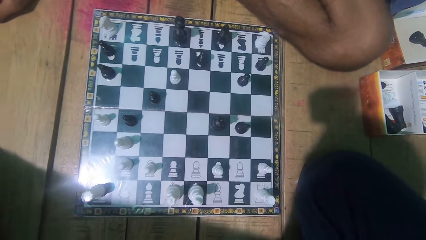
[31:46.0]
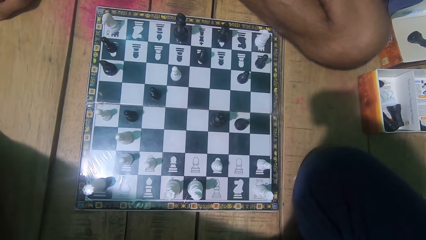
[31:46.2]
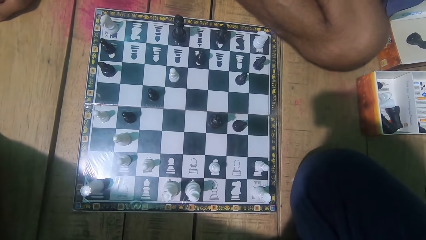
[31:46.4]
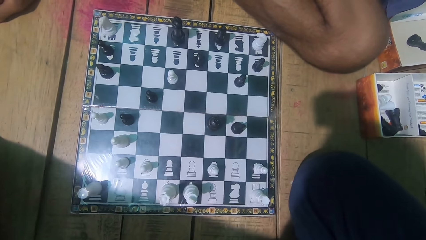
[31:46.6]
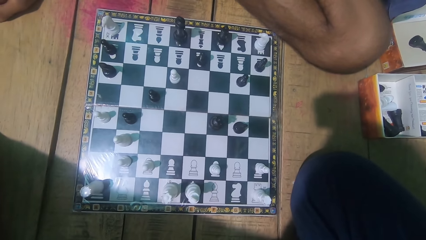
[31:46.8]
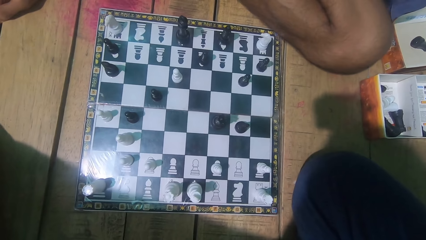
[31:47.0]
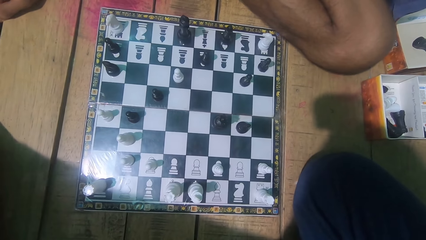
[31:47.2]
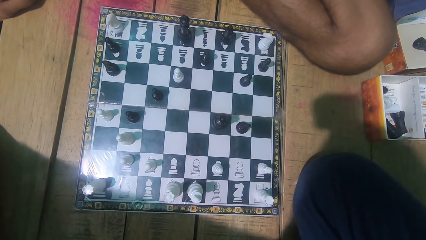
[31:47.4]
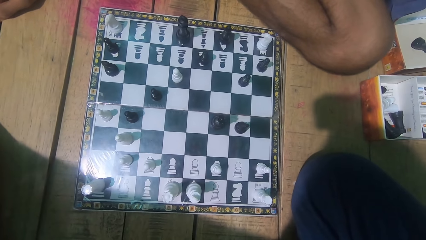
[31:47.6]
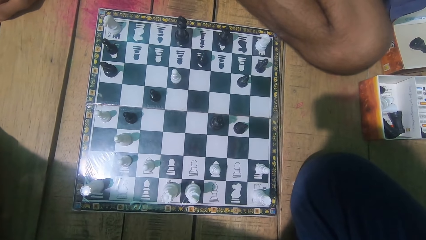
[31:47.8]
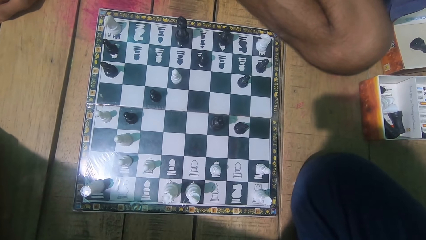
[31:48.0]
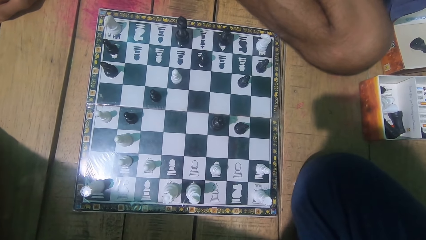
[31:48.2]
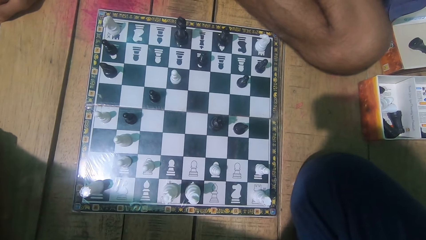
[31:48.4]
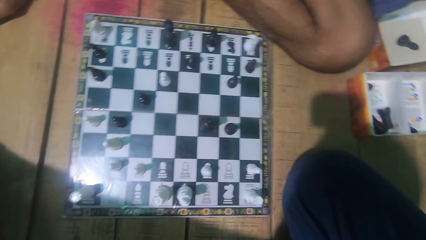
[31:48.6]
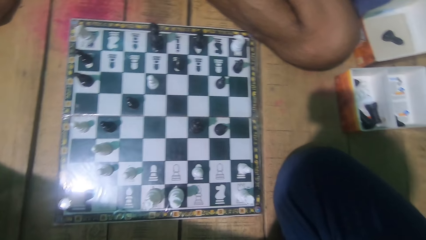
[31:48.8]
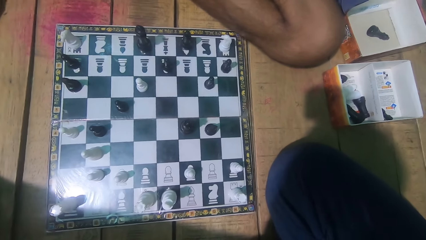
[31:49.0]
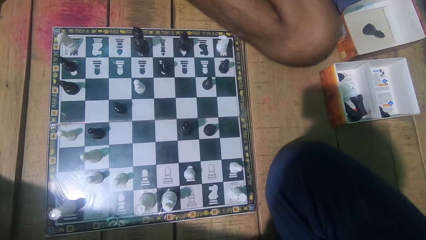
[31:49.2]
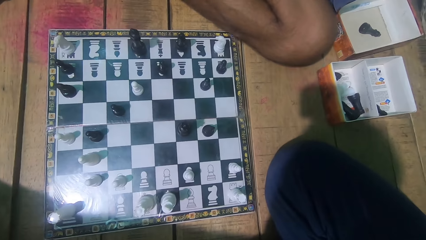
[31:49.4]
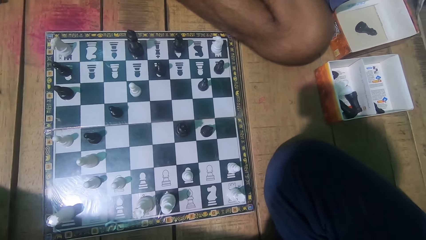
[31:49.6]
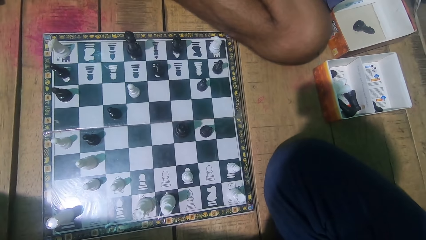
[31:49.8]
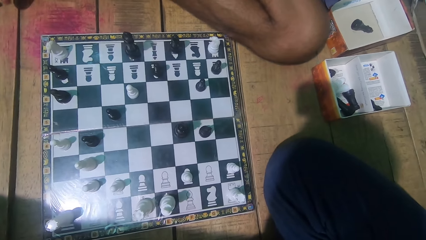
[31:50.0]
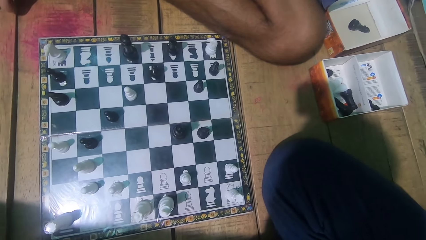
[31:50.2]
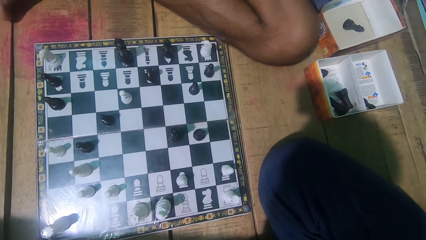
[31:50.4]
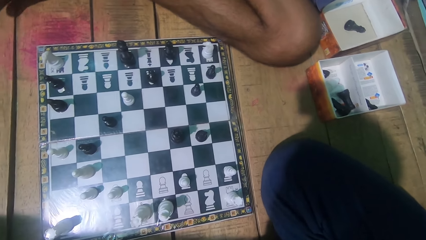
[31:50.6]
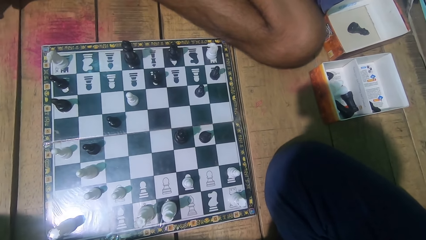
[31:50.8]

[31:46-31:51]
The camera wearer looks at the chess game with a man.

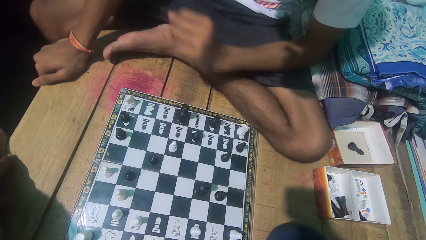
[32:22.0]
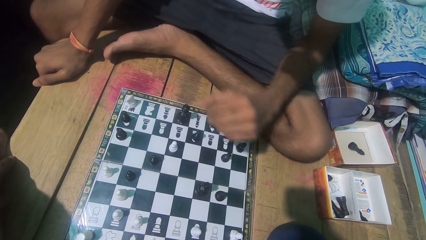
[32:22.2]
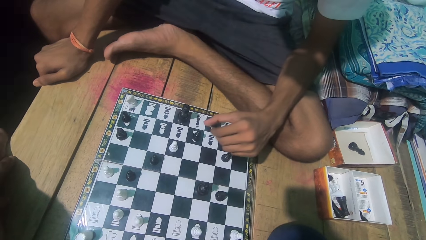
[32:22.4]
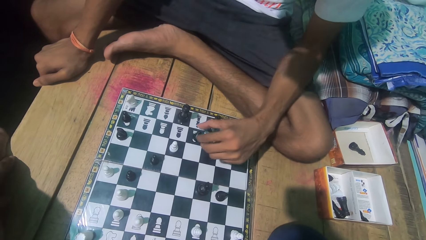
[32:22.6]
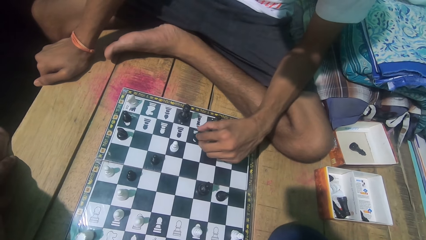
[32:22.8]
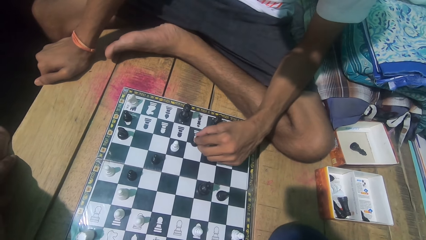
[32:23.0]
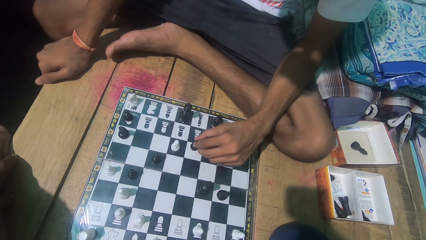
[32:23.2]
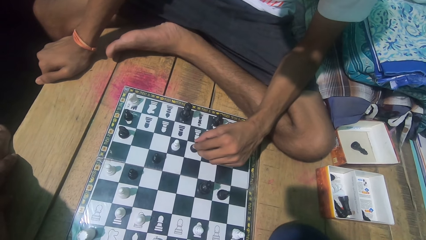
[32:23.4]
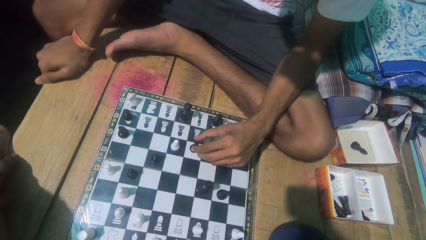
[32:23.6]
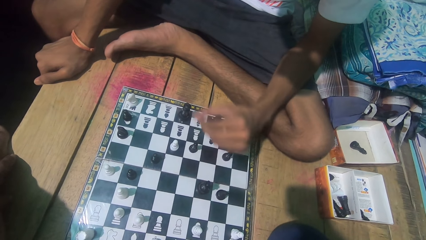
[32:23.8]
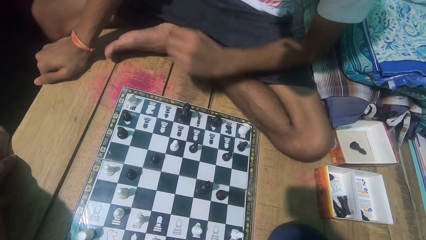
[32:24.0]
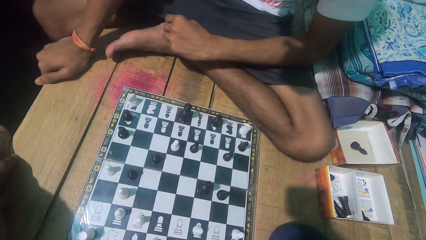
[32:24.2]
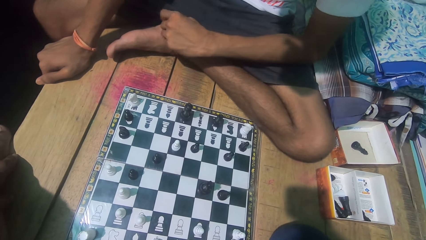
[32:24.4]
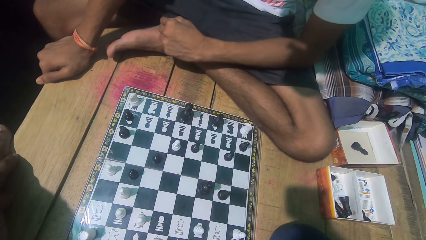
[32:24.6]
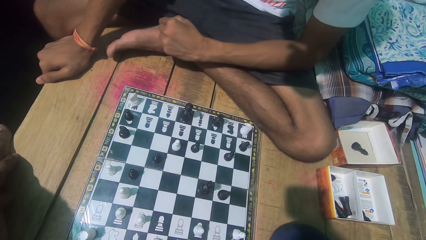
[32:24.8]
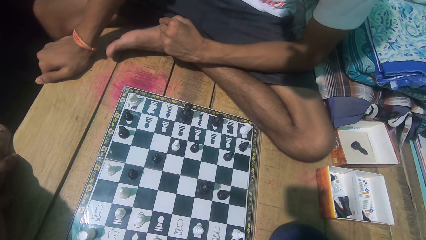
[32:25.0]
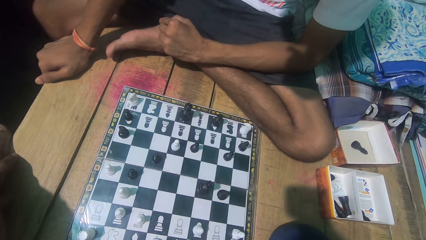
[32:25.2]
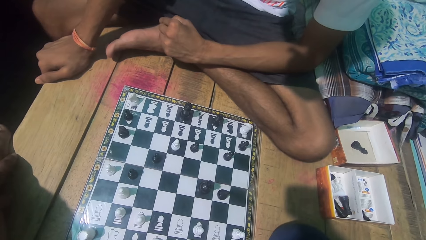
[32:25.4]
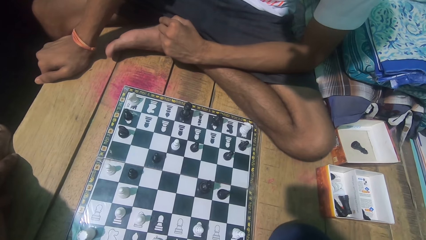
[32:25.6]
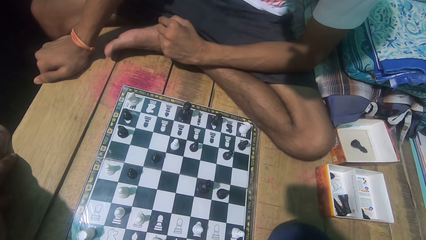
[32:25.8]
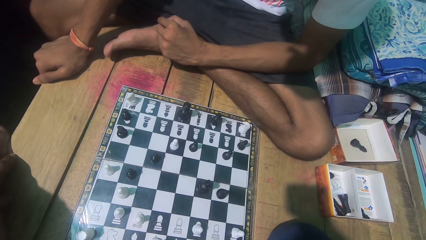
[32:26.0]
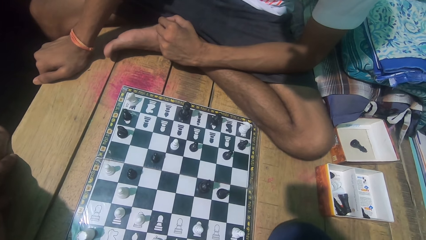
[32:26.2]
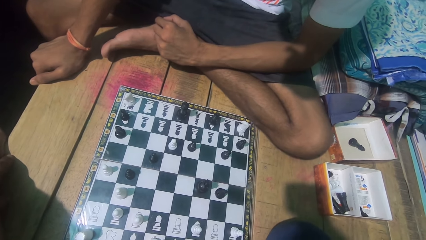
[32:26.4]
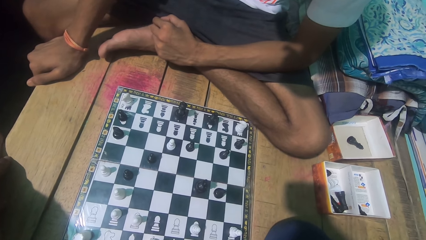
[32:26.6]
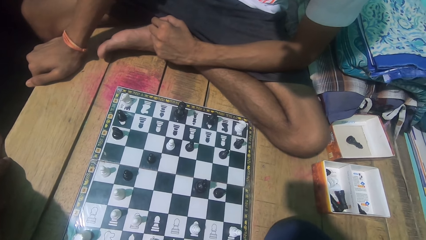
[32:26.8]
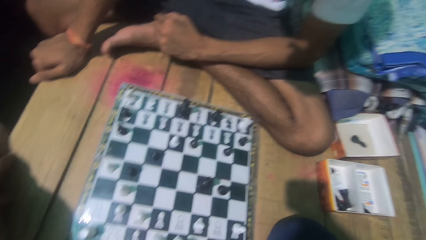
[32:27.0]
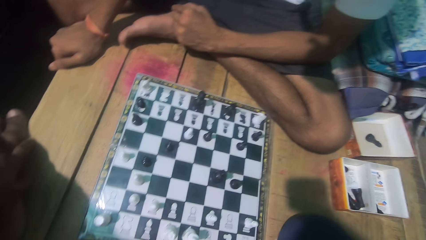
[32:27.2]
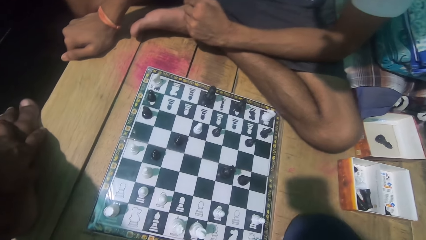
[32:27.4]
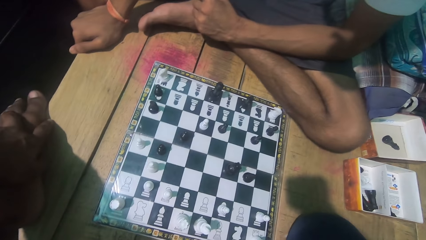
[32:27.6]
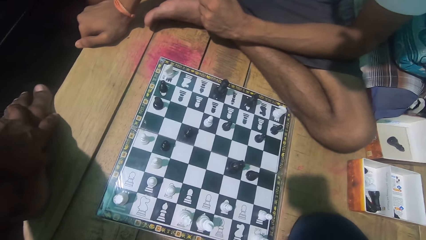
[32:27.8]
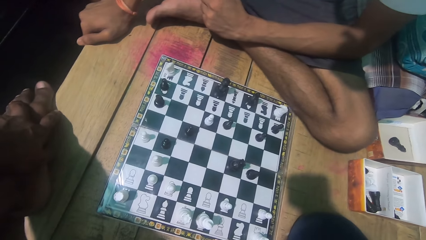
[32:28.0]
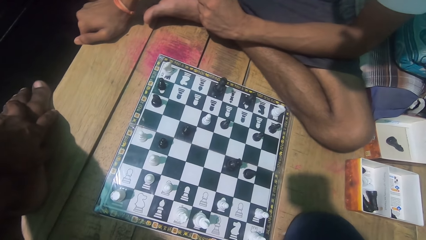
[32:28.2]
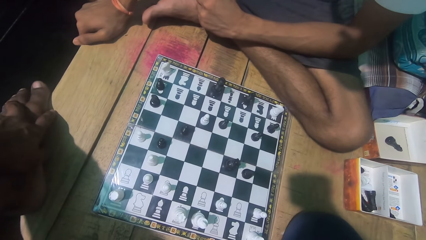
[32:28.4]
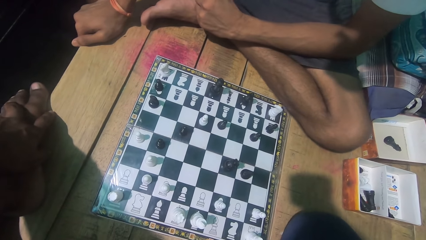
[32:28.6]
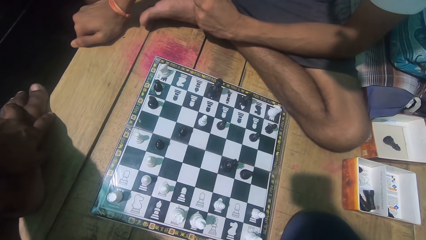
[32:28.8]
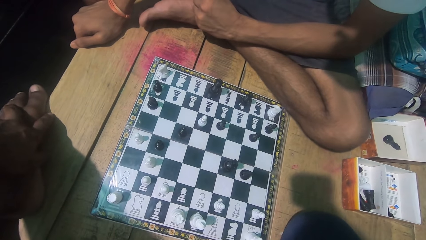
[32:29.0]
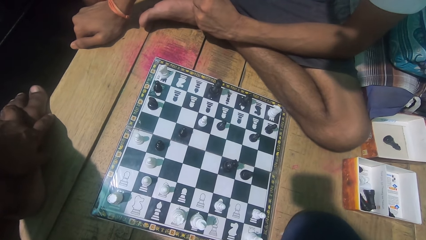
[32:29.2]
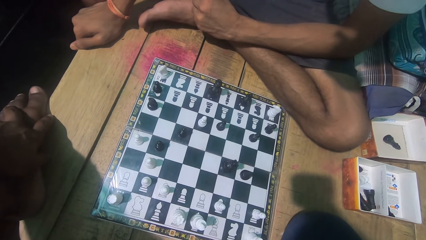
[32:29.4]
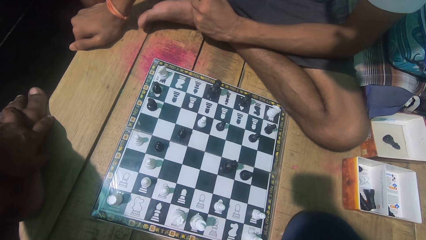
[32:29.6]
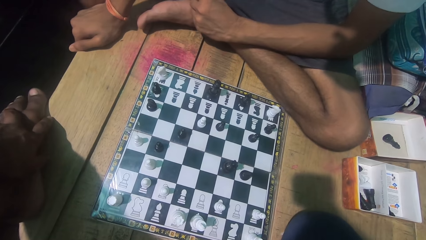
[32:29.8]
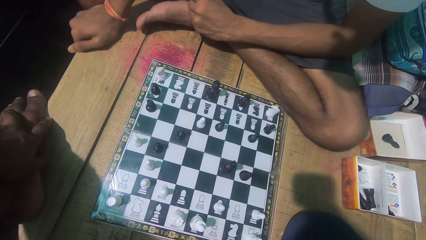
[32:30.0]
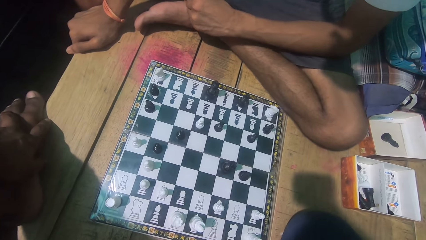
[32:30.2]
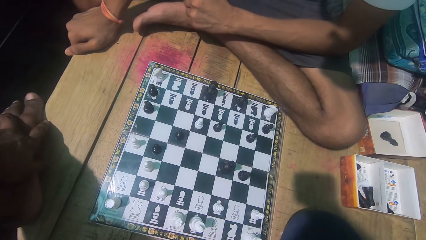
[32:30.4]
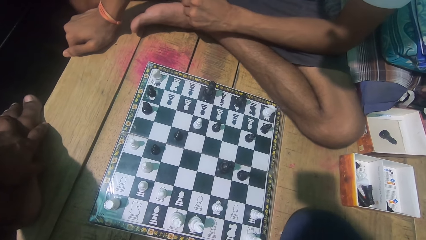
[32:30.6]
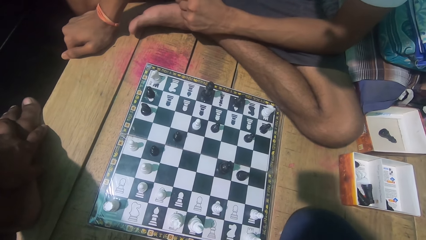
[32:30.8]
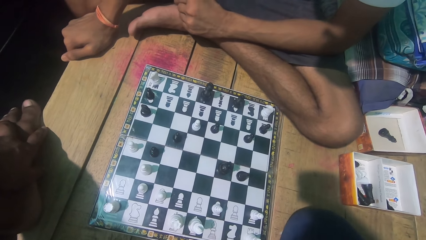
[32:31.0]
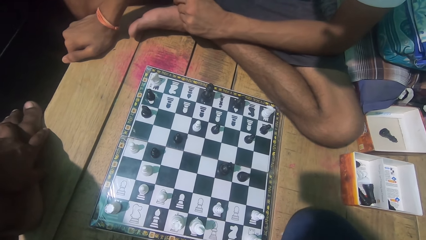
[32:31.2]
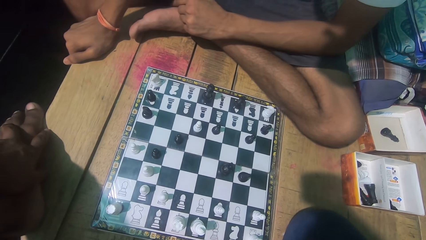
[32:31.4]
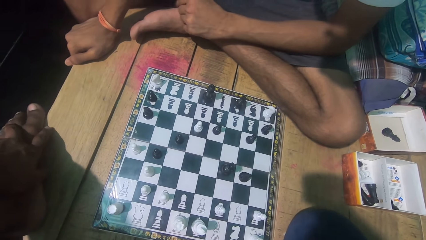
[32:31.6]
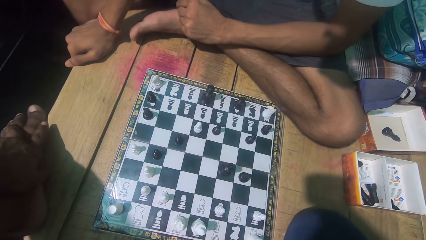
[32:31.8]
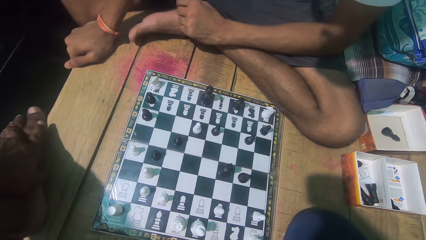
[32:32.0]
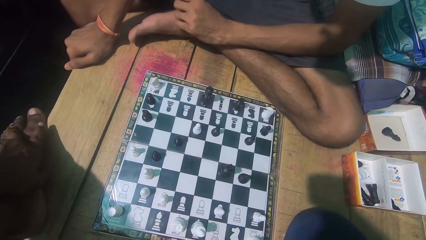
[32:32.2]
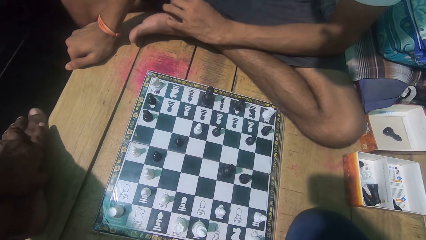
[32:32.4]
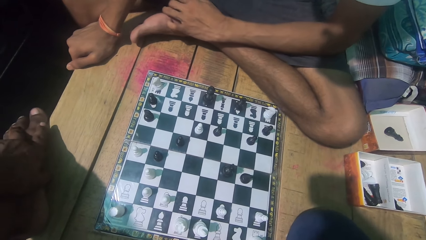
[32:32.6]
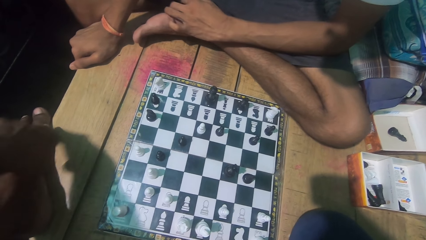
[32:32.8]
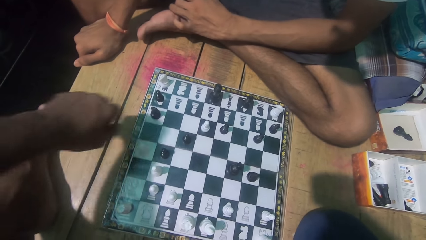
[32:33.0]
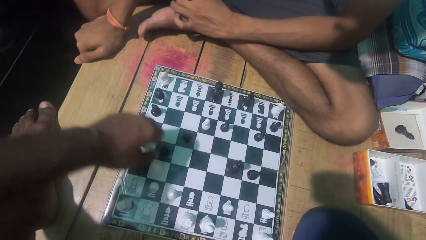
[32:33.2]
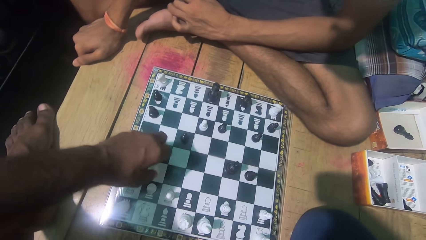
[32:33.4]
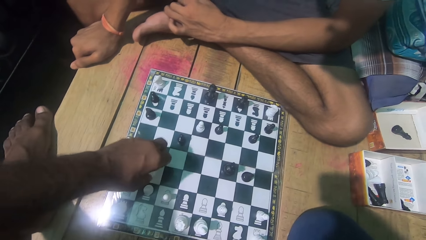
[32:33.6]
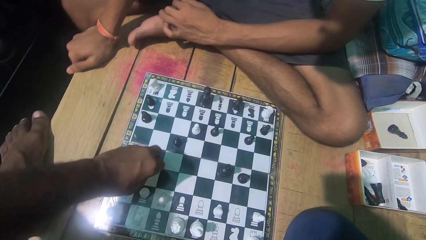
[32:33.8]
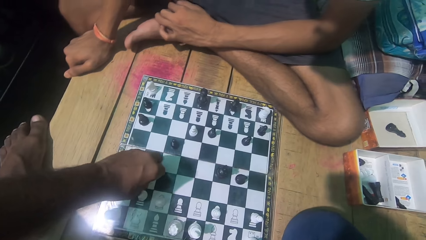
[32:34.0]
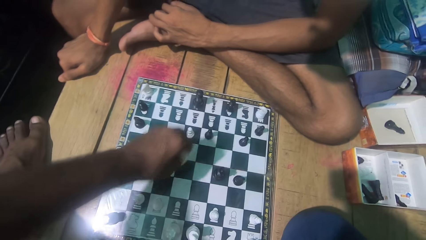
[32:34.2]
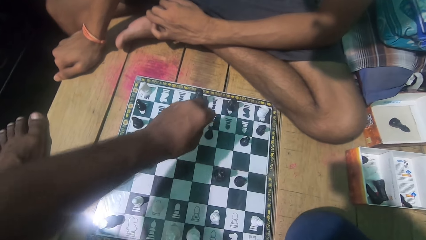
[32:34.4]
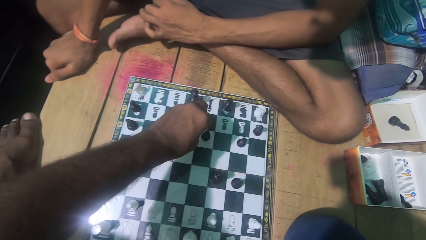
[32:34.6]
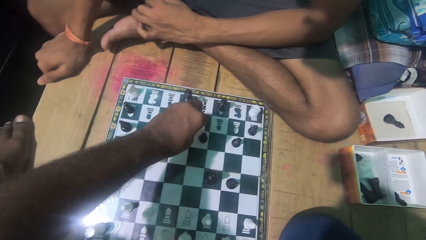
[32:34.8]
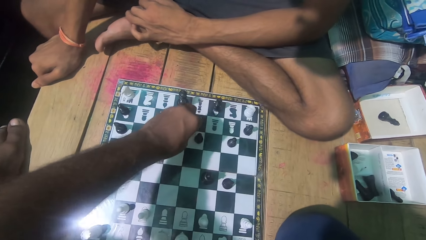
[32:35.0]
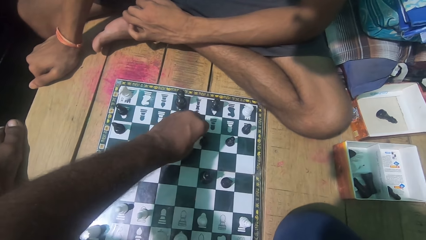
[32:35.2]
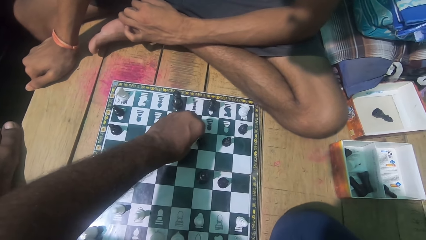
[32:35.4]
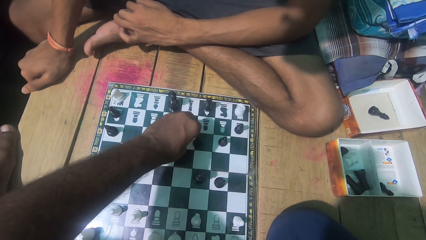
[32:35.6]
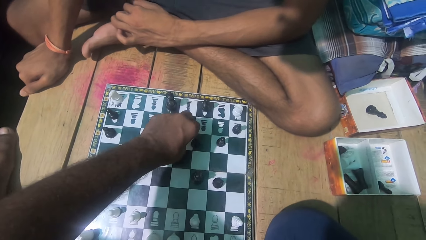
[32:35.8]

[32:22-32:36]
A man plays the chess game. The man moves a chess piece. The camera wearer looks at the chess game with the man. They play the chess game. They push the chess piece.
